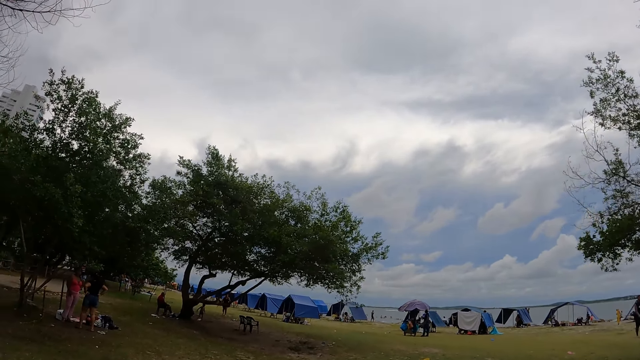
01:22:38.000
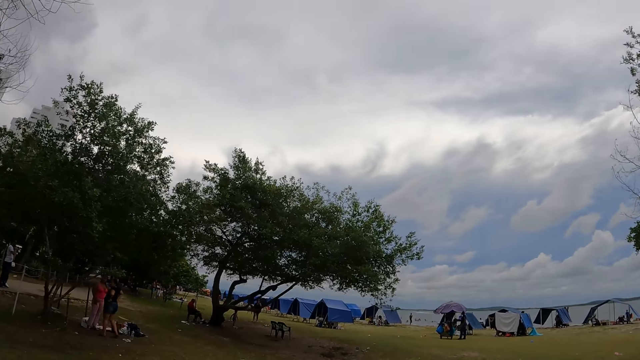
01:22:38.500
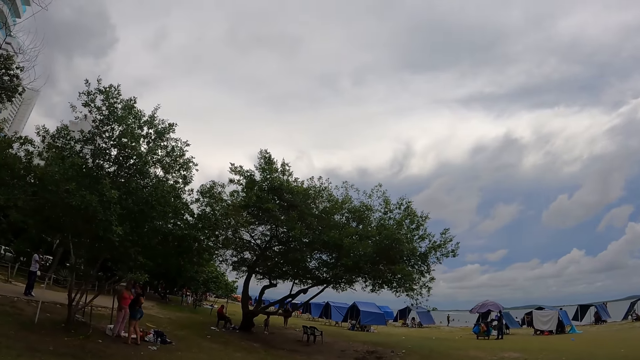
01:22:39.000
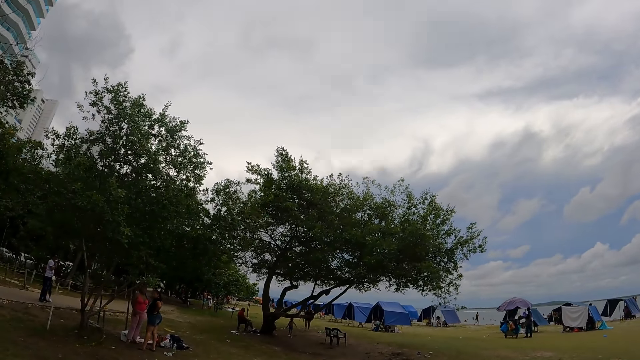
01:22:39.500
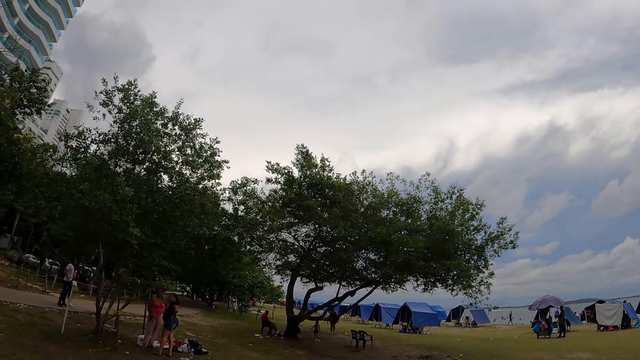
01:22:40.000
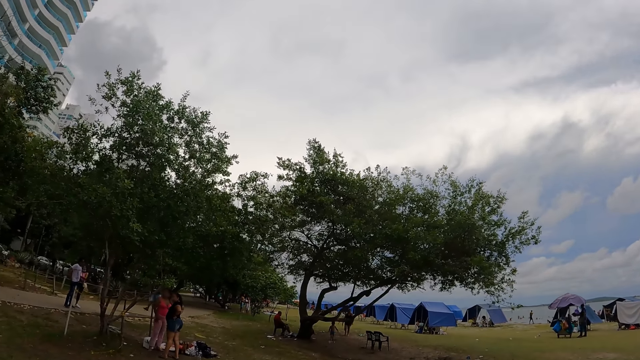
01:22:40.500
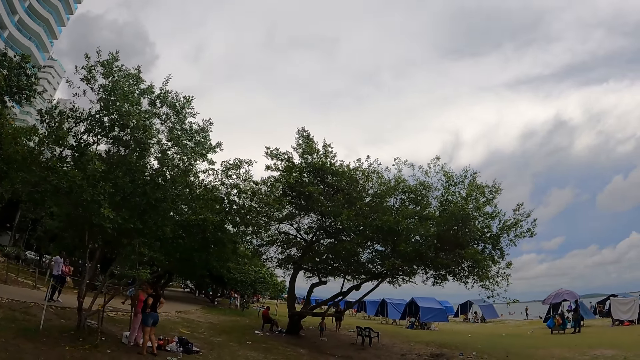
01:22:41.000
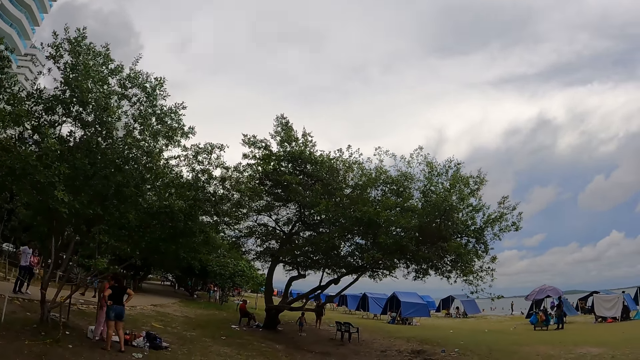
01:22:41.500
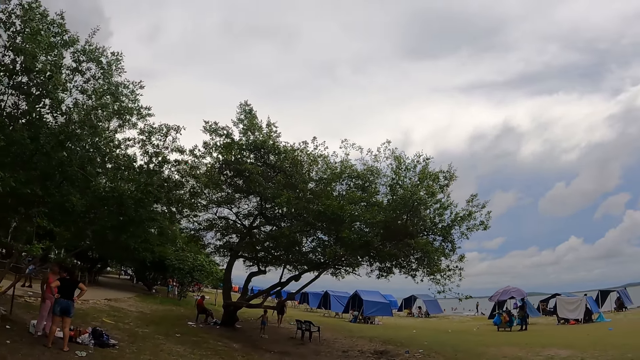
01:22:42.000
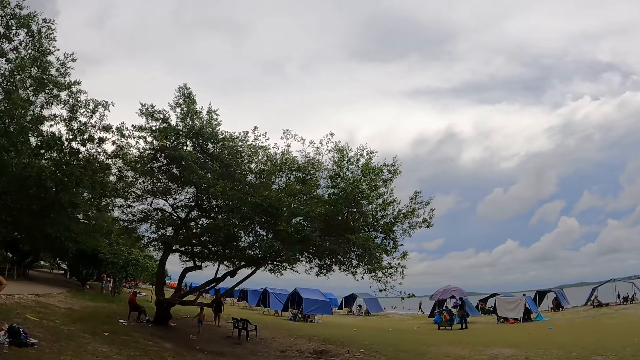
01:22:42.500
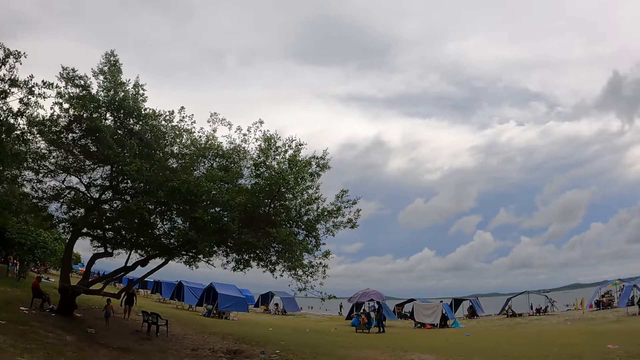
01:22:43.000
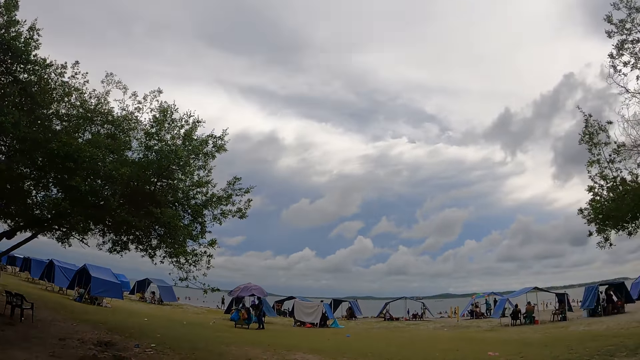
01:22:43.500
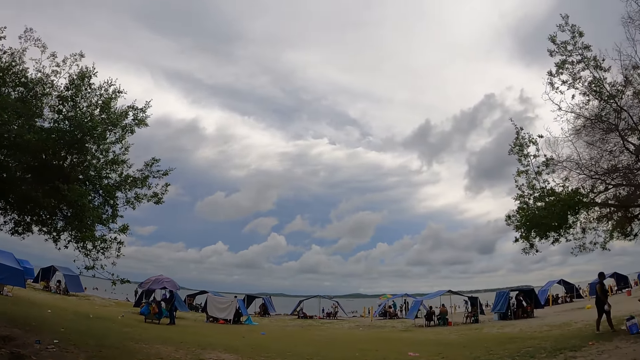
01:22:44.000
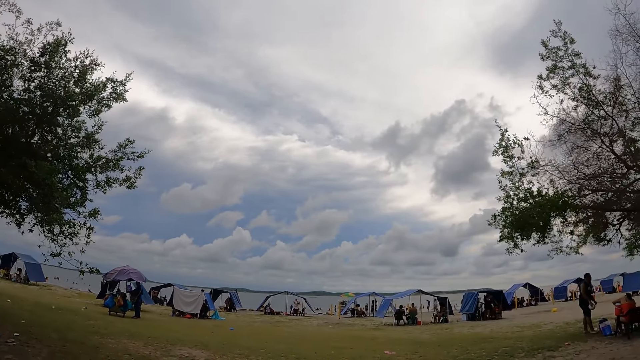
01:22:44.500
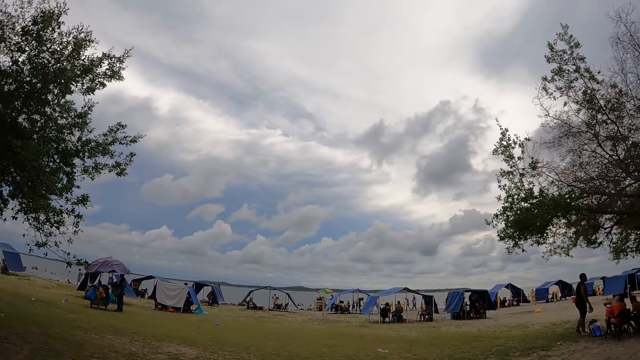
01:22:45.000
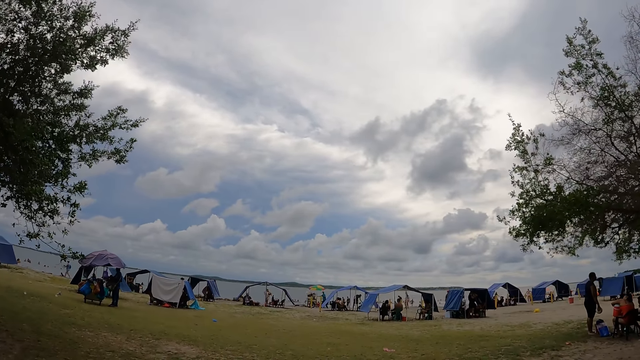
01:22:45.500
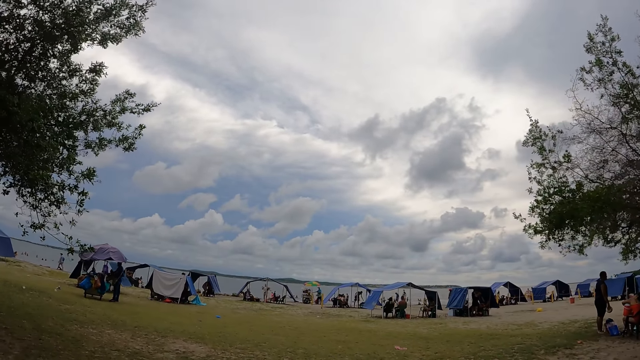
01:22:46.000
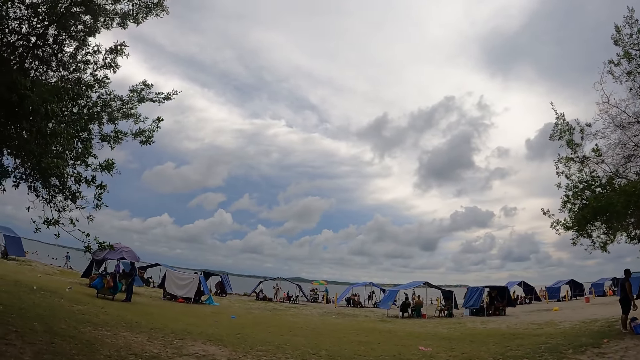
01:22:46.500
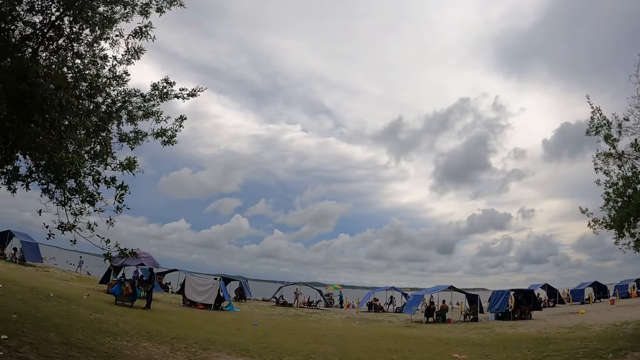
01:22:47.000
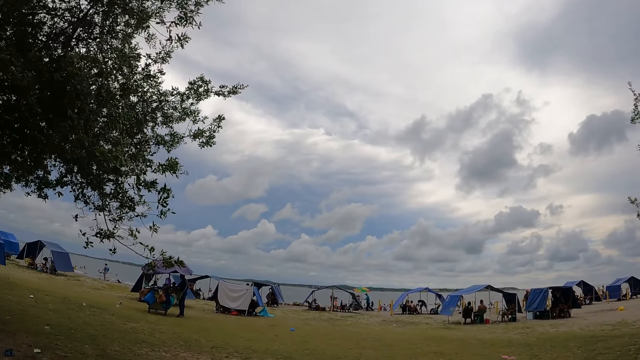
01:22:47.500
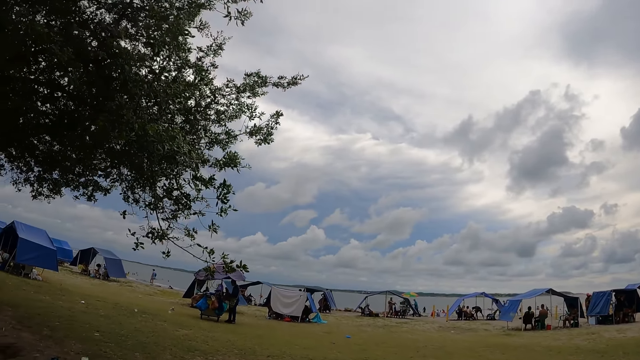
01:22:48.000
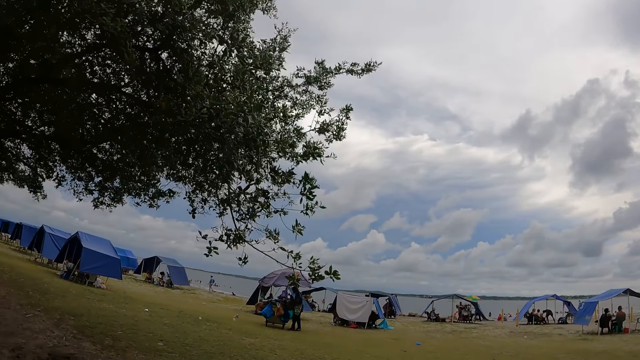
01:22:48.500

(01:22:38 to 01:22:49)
The camera wearer looks at tents around the beach. A lady stands in front of another lady. The camera wearer looks around the beach.

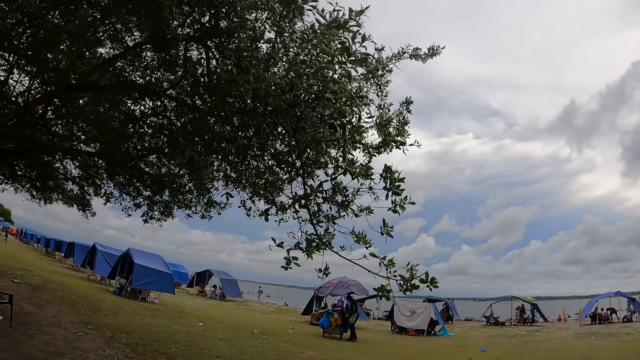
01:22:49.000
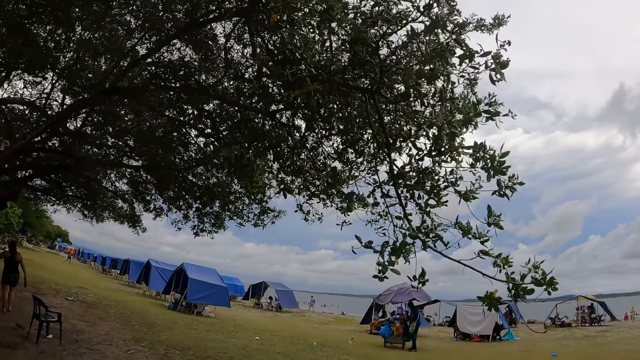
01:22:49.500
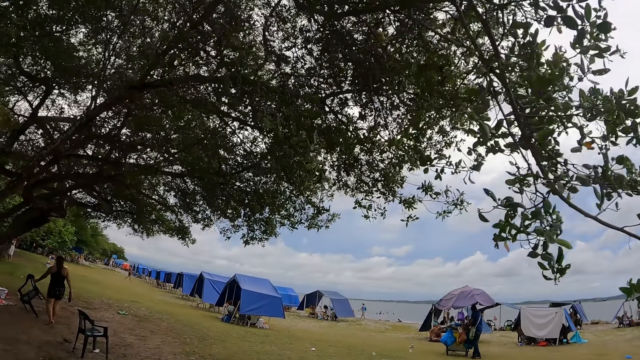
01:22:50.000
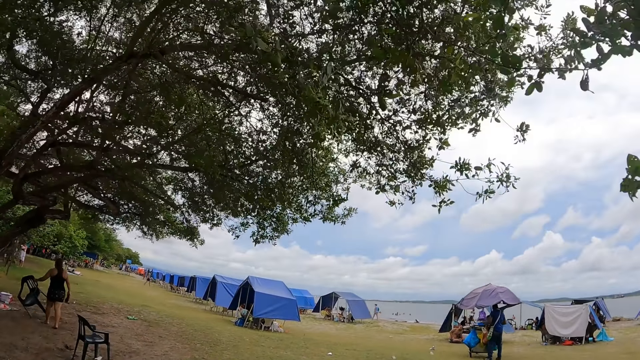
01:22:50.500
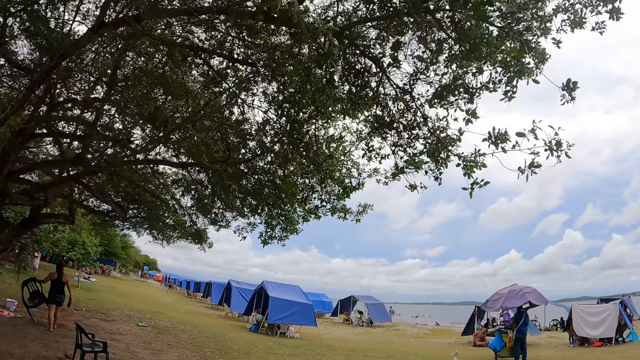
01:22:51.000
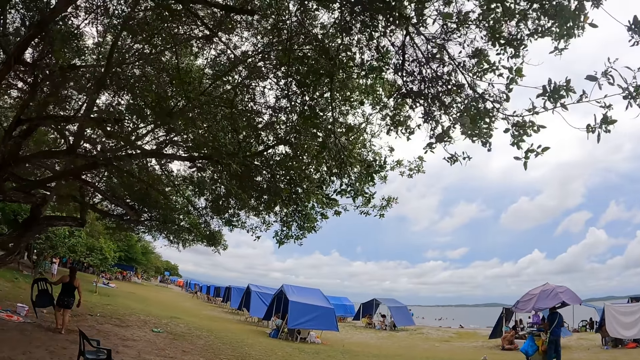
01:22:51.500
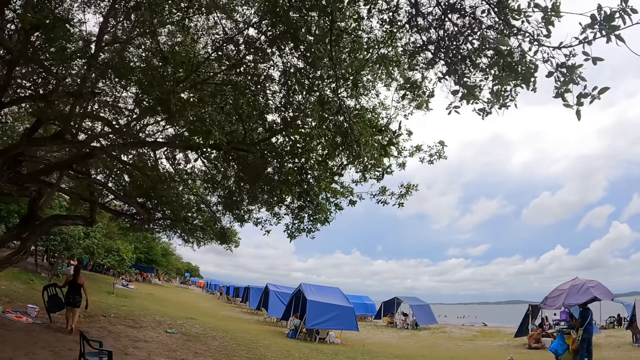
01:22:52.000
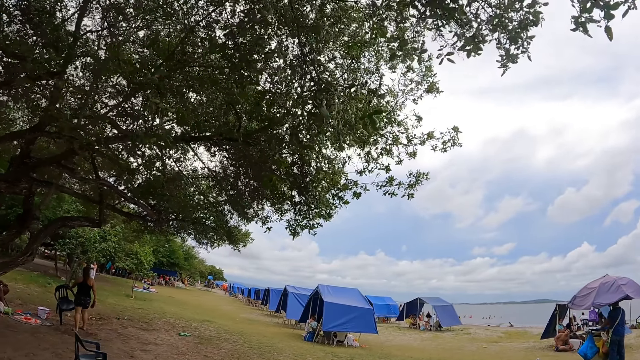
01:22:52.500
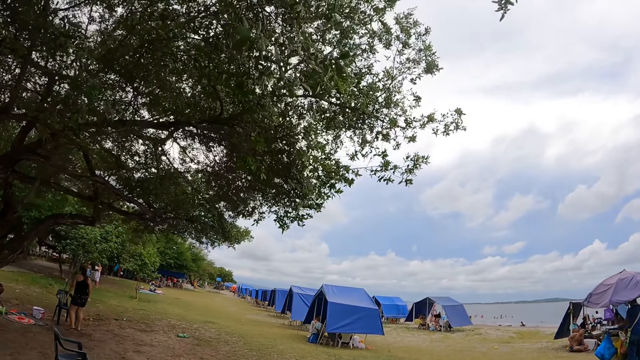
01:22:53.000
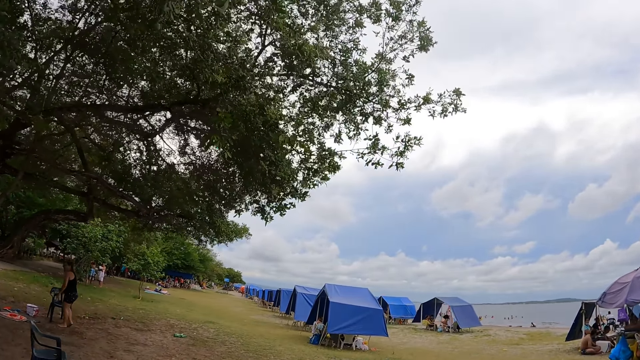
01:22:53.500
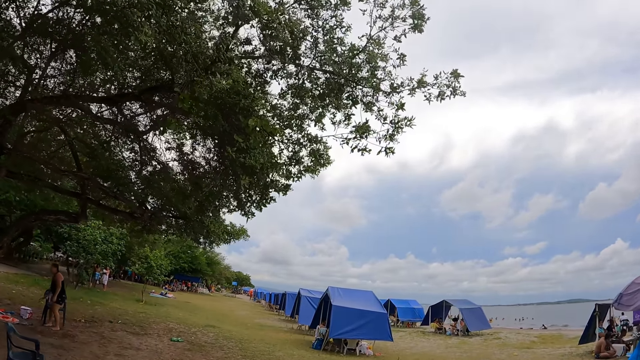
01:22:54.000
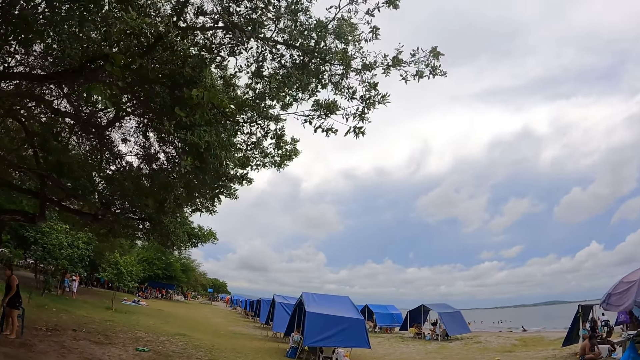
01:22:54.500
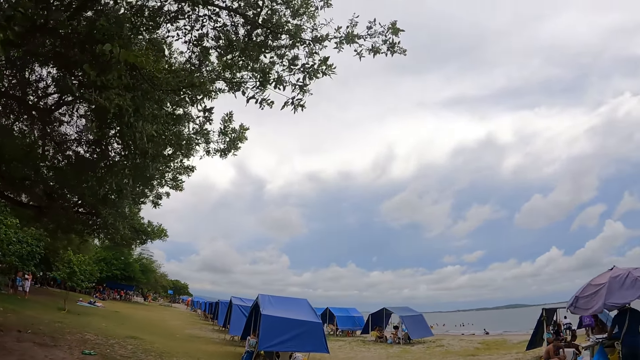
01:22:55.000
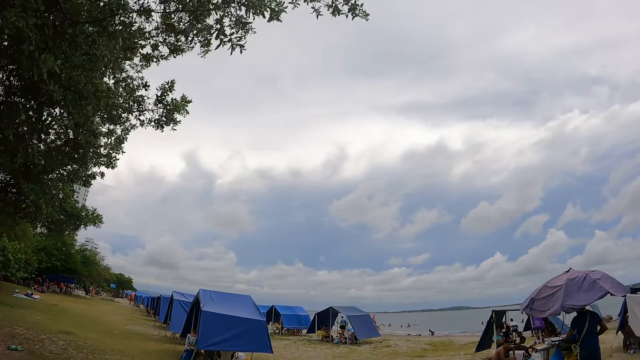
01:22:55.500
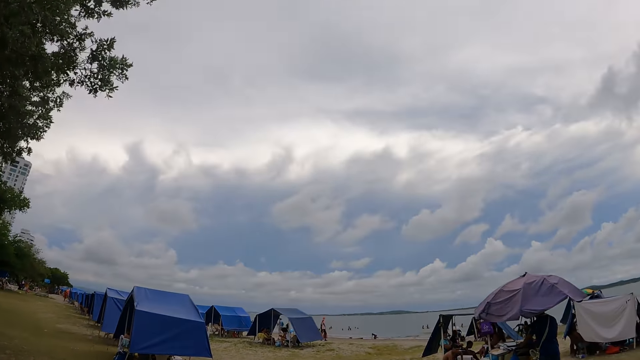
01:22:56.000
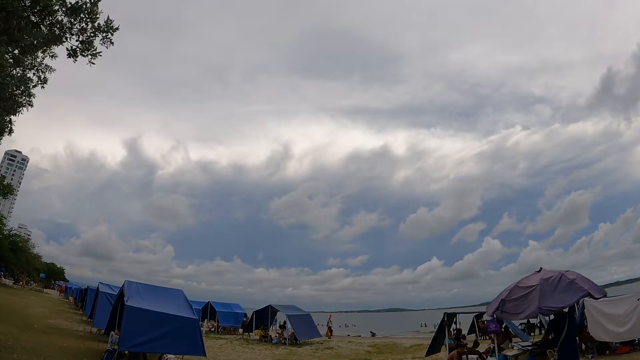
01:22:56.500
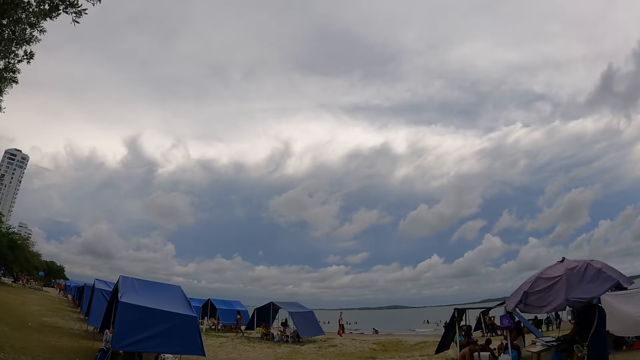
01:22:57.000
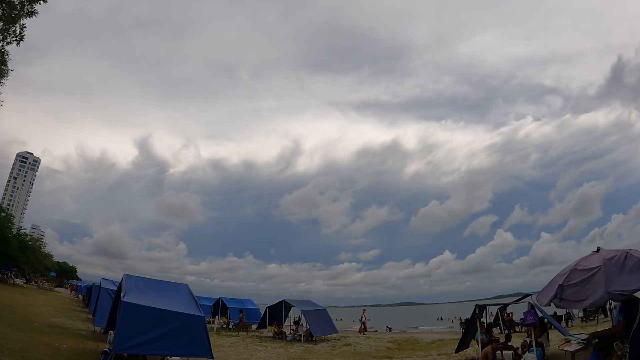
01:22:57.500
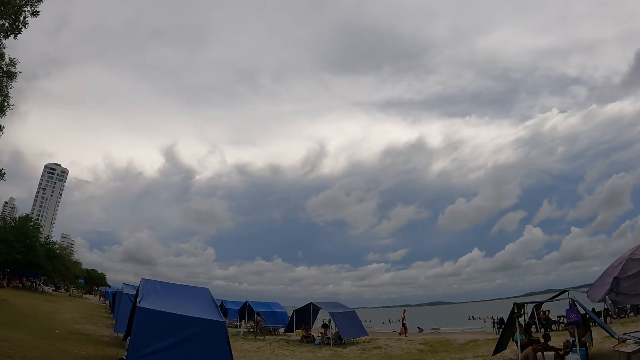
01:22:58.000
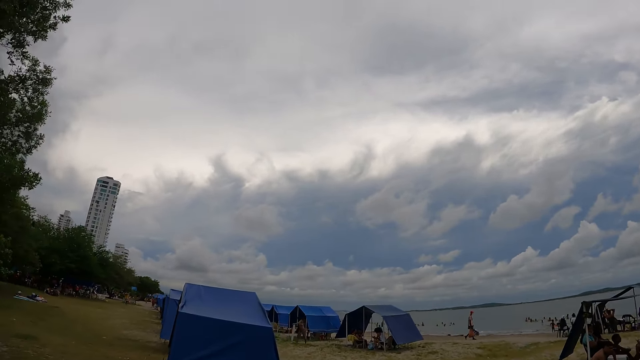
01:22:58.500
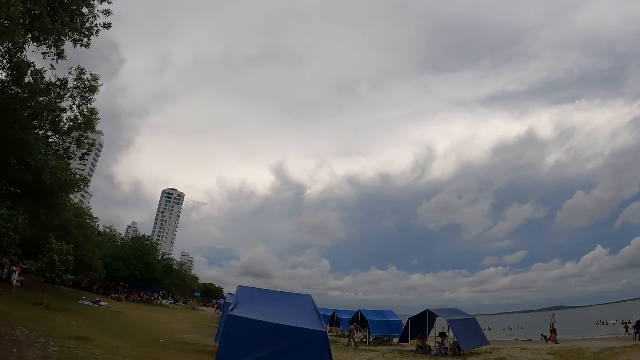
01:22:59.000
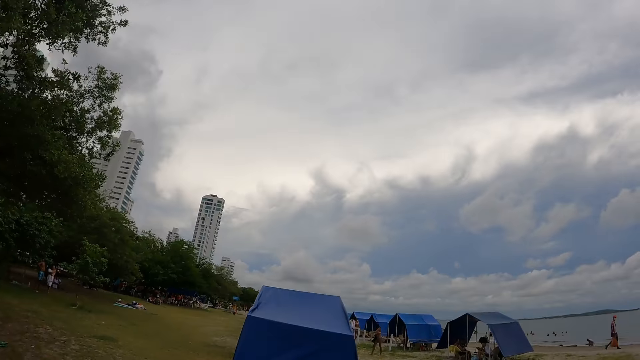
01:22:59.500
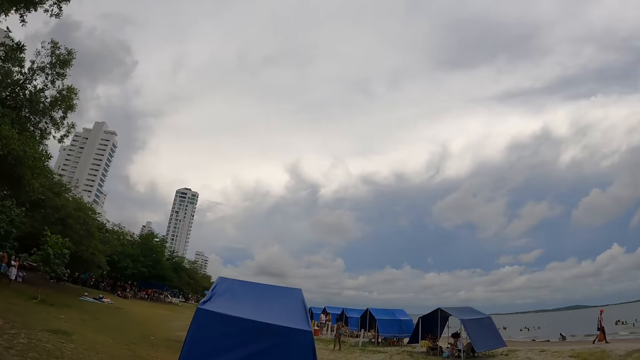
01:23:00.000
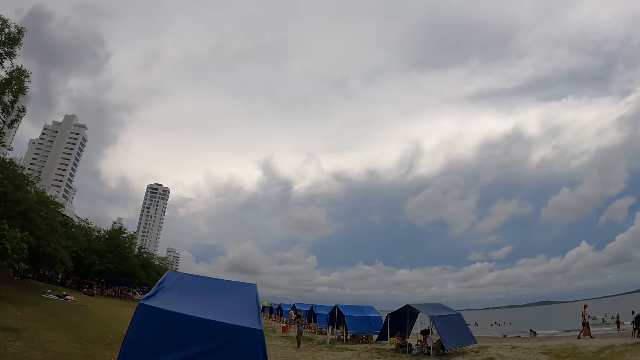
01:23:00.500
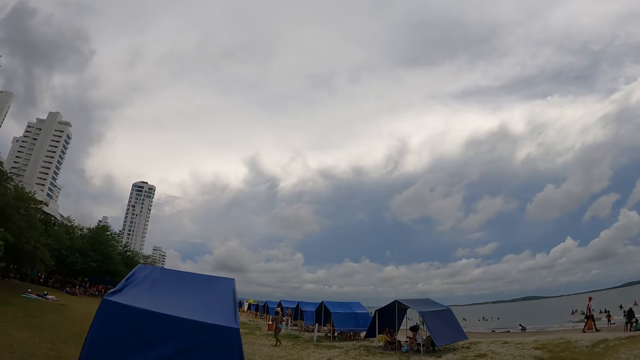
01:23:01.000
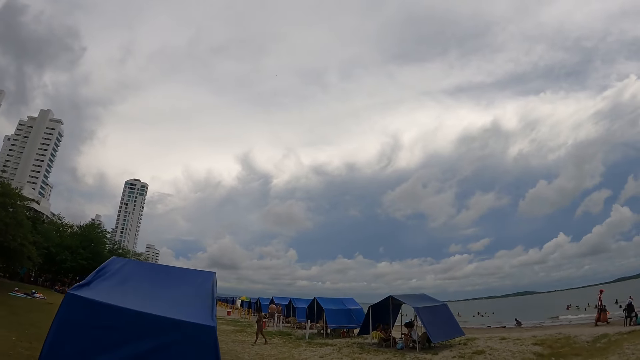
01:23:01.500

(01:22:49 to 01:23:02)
A lady carries a chair on the beach and puts the chair on the ground.
